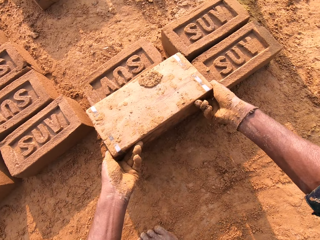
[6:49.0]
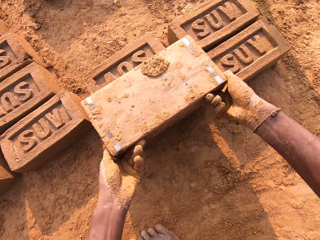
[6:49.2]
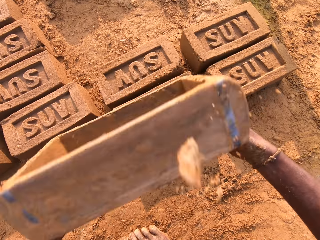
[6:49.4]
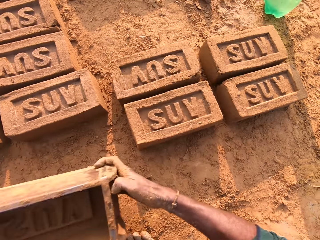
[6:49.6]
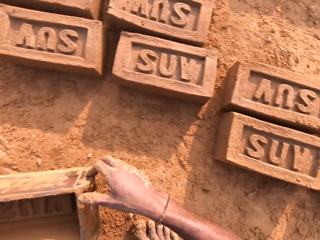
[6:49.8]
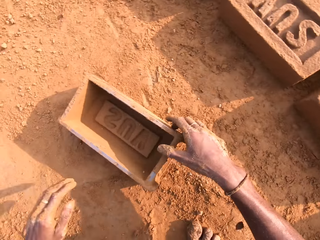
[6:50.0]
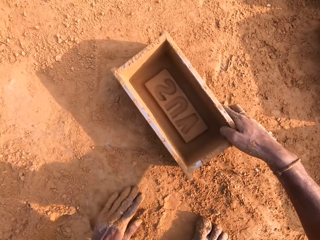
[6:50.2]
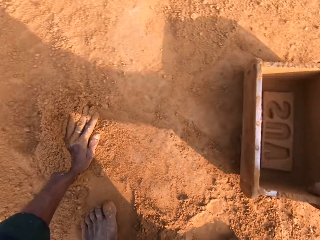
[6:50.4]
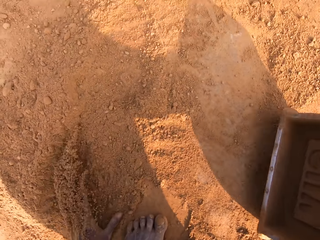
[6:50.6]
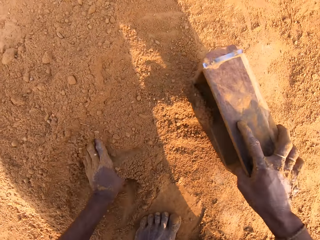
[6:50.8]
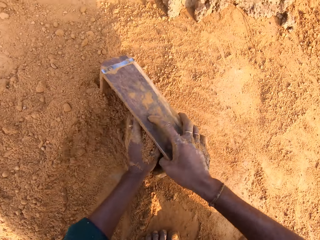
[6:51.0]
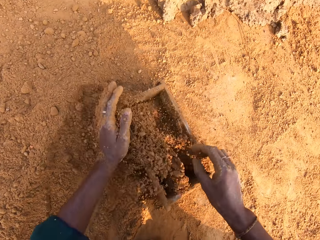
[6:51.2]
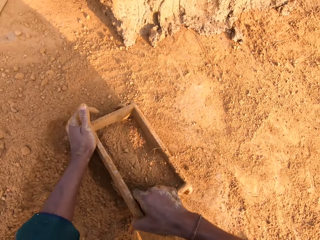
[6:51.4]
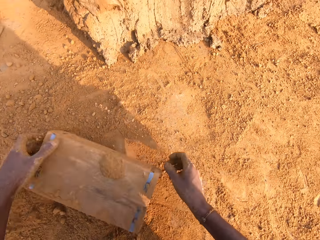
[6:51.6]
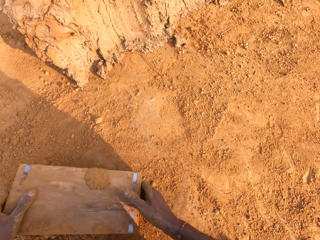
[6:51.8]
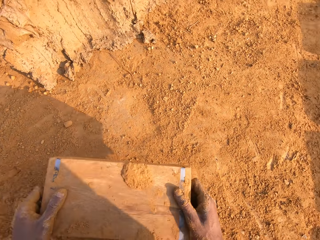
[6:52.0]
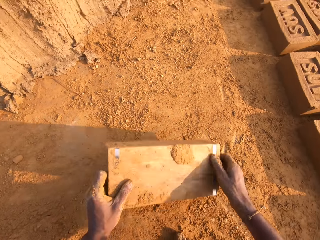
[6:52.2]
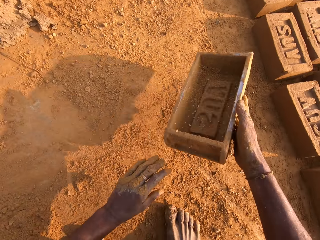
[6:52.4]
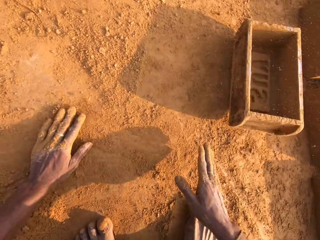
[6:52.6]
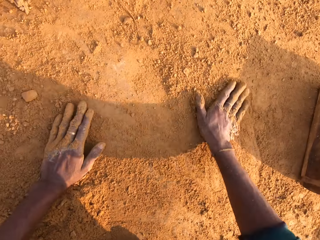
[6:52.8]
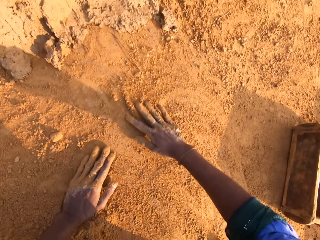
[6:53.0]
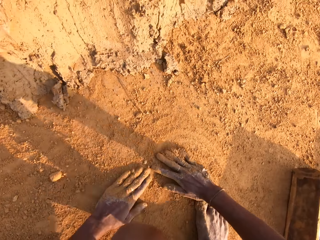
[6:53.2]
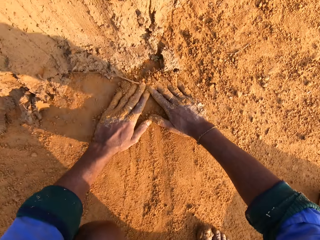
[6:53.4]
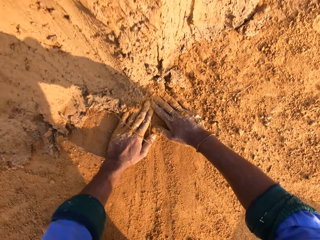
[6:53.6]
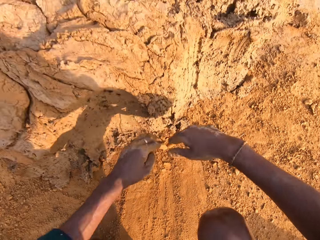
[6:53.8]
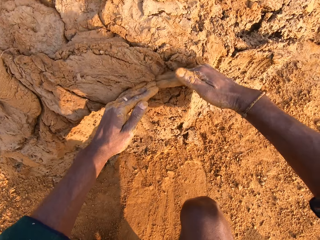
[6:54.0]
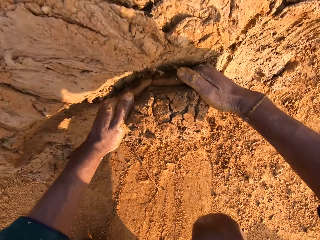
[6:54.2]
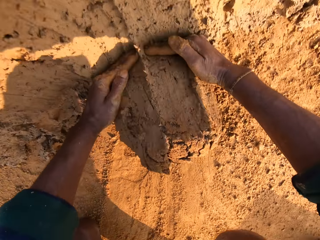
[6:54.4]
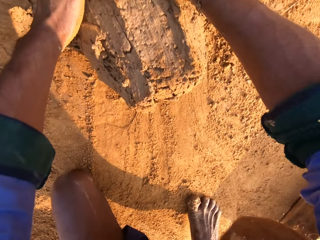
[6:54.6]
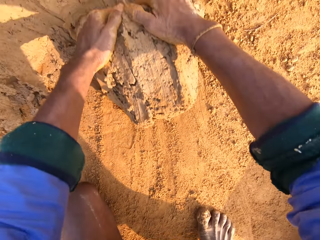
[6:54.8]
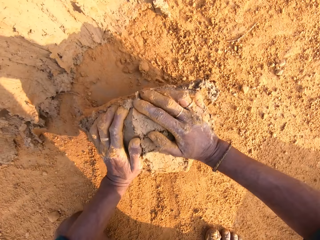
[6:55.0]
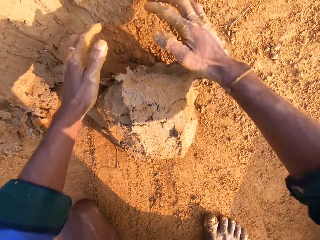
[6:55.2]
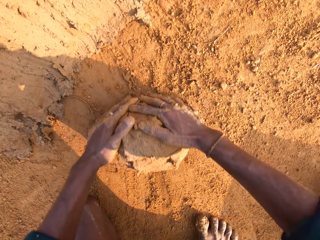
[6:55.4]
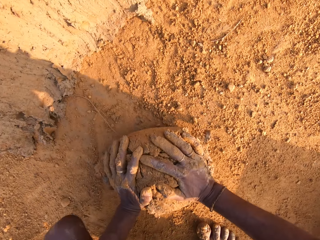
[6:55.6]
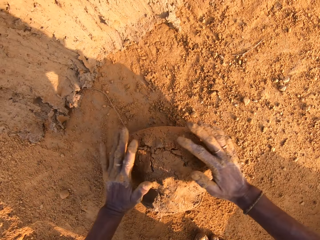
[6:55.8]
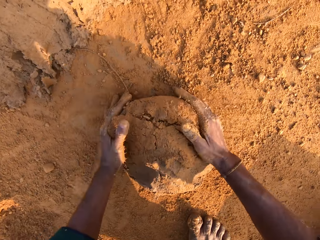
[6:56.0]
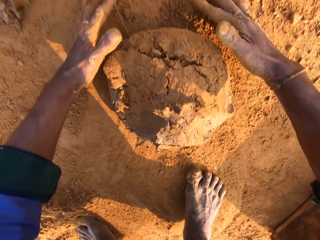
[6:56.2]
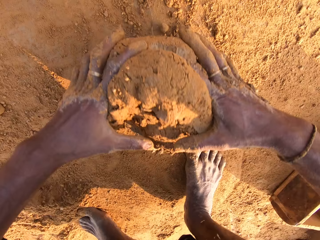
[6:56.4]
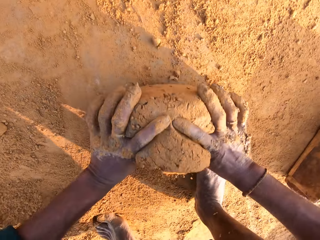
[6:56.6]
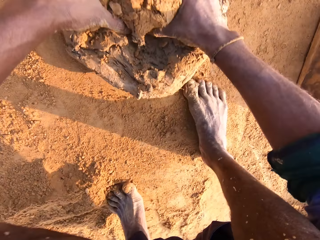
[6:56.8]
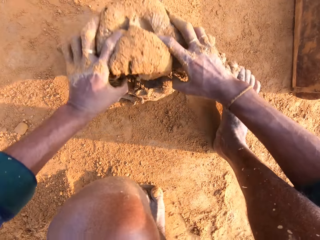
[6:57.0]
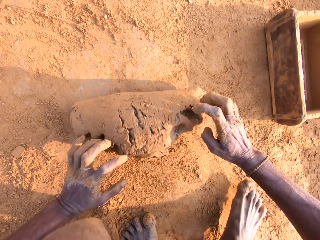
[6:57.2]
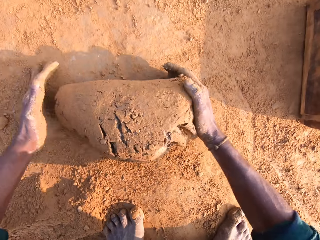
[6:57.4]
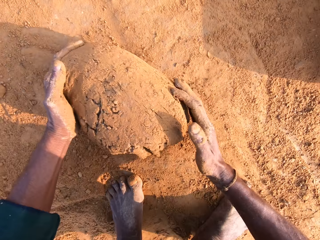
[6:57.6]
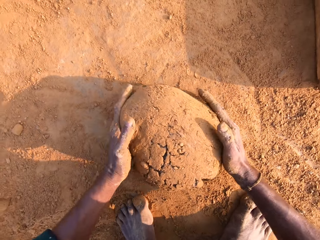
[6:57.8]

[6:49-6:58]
The camera wearer places the wooden box or brick mold on the ground. They rub the left hand on the ground. They put the soil or sand in the brick mold. They scoop the sand on the ground with the wooden box in the right hand. They pour the sand in the wooden box on the ground. They carry the brick mold with both hands. They throw the wooden box on the ground with both hands. They rub both hands on the ground. They cut the clay or mud with both hands. They scoop the mud with both hands. They roll the mud on the ground with both hands.

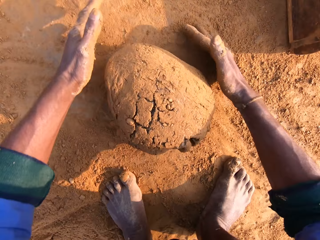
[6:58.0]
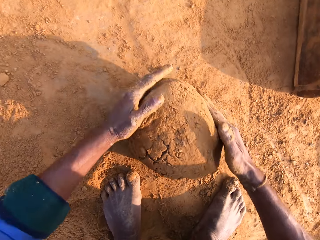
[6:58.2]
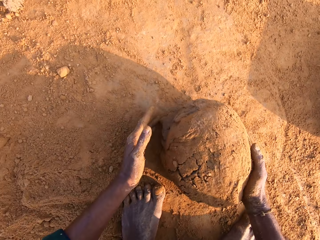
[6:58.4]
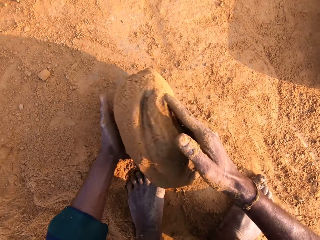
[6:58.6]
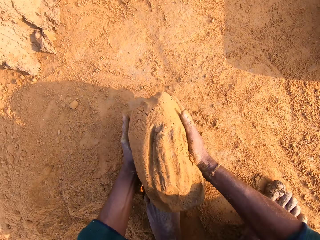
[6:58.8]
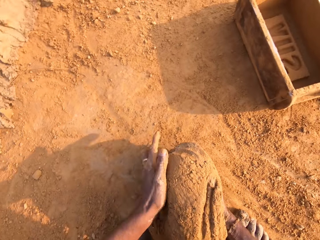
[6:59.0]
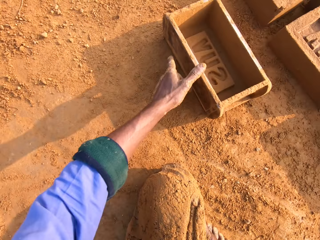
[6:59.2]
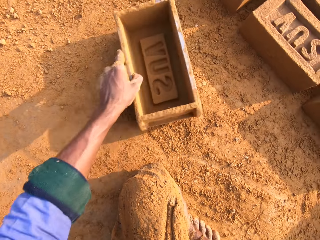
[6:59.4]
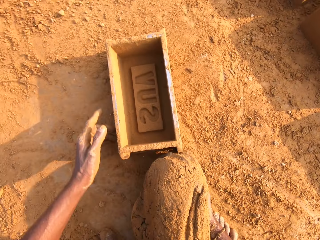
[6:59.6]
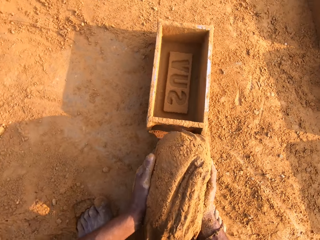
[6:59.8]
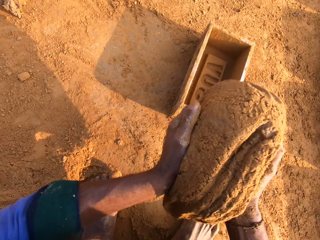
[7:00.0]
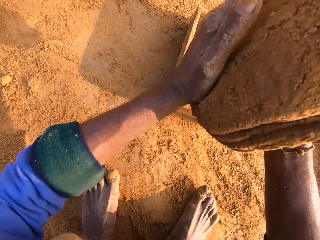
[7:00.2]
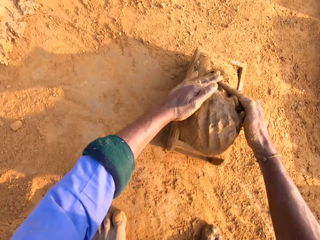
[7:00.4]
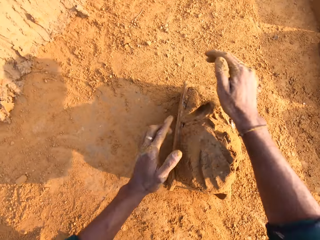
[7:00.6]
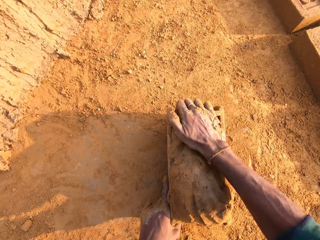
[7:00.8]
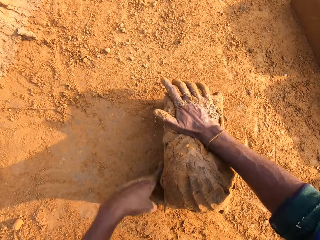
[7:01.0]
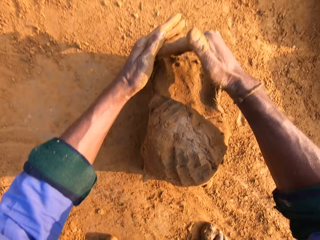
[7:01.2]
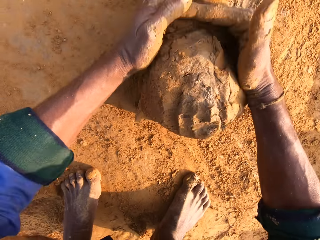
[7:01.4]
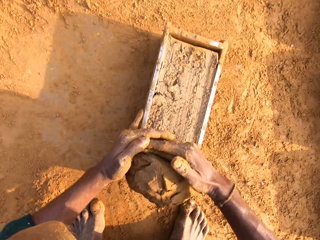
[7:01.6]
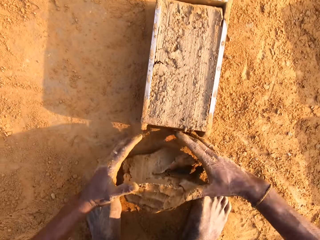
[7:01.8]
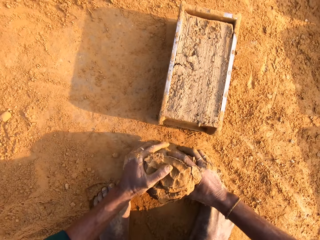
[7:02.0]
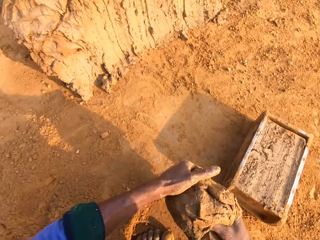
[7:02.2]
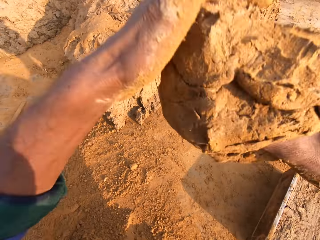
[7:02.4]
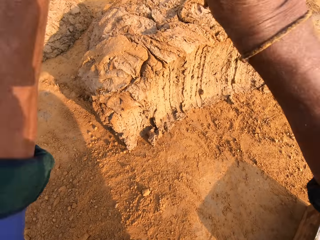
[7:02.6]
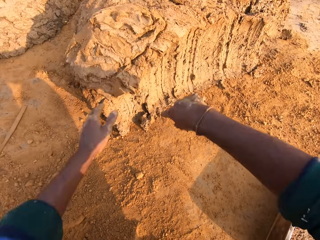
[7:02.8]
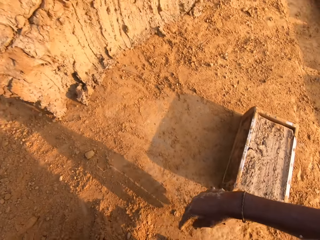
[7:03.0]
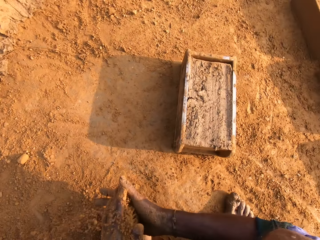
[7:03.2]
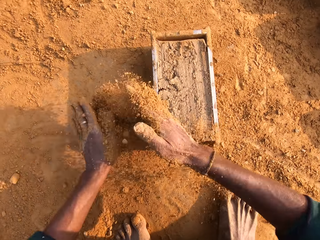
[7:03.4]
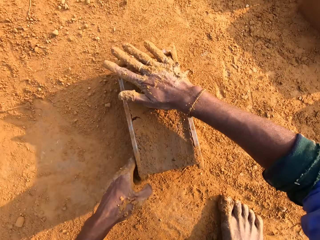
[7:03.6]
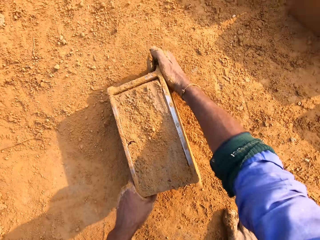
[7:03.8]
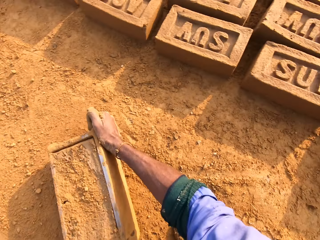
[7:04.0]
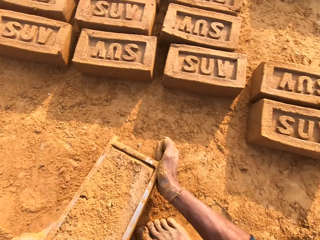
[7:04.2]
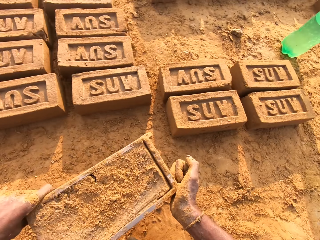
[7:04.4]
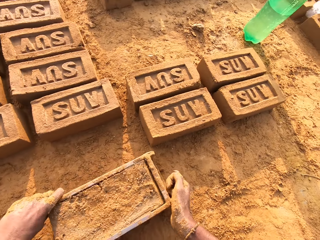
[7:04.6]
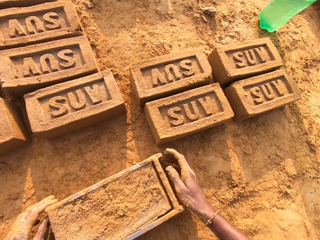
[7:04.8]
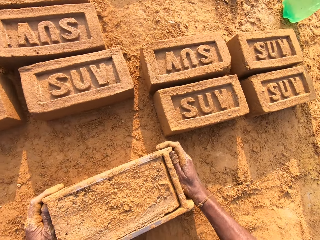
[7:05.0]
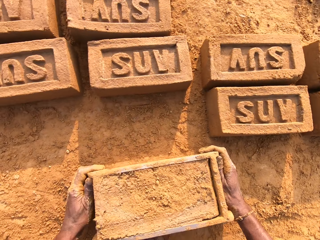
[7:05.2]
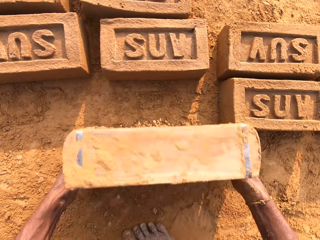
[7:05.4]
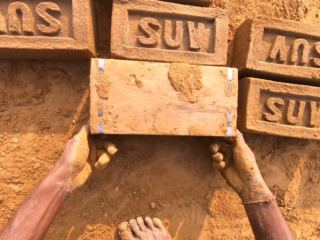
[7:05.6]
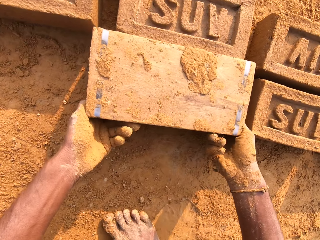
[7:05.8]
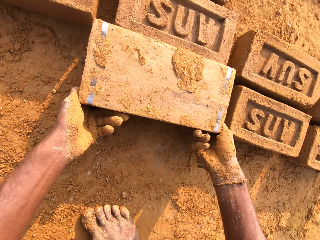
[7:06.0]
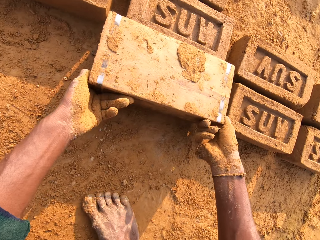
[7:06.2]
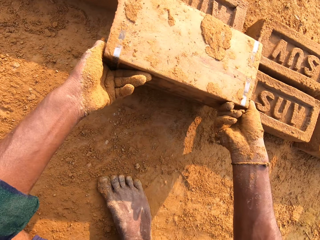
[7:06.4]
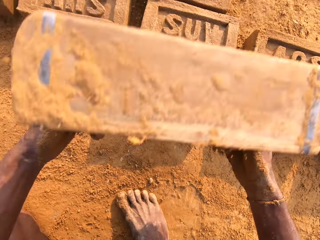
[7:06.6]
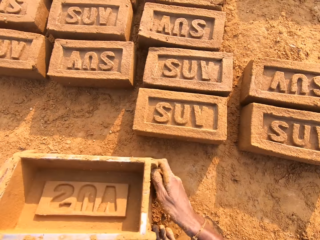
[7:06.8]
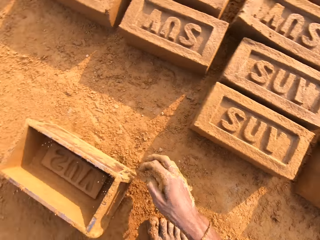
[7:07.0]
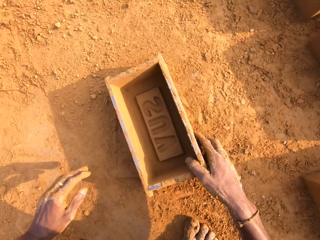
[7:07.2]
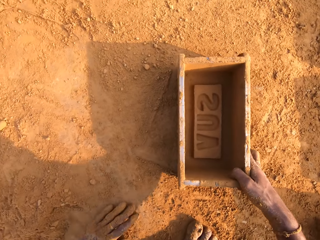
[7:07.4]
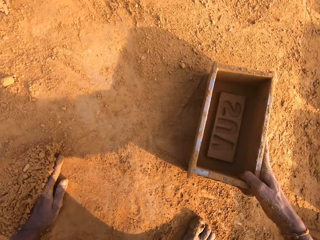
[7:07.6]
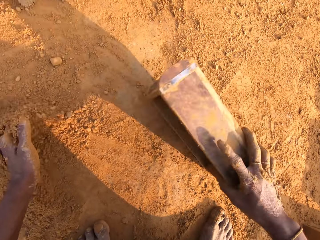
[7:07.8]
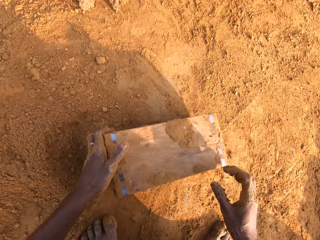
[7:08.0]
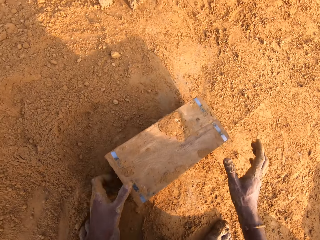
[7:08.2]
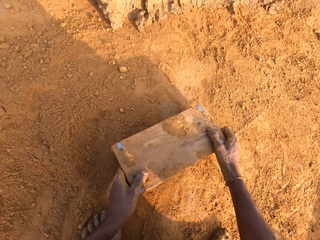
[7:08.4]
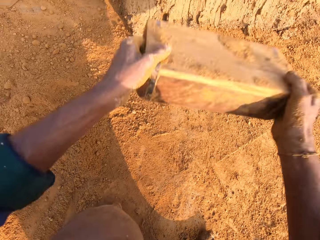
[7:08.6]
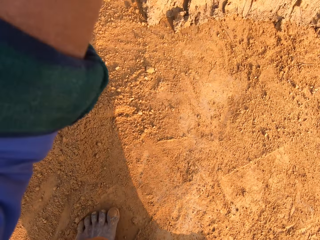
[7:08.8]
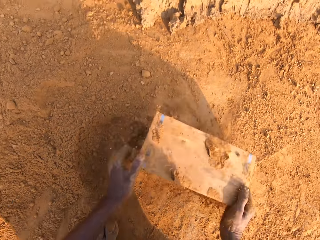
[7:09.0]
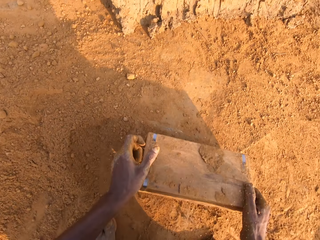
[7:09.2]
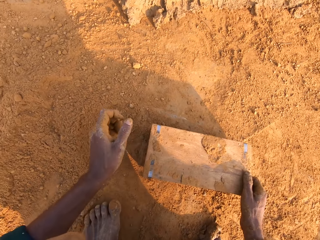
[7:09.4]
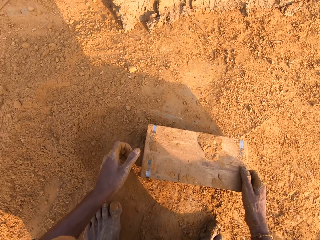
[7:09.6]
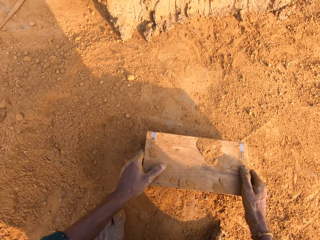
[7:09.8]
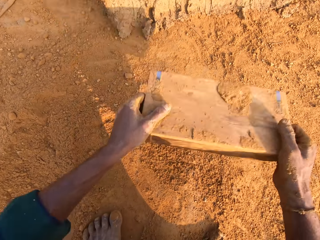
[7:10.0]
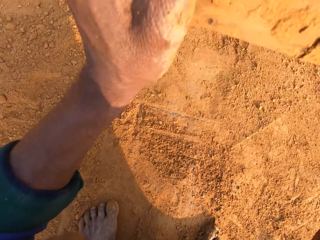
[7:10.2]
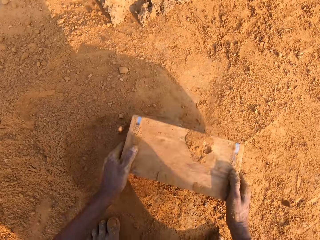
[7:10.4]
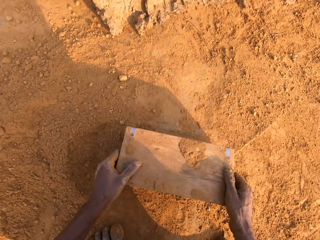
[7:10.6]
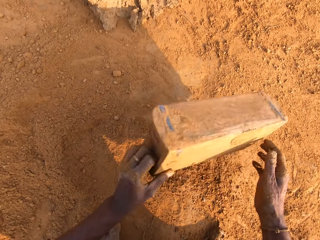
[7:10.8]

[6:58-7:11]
The camera wearer carries the clay with the right hand. They pull the brick mold with the left hand. They put molding clay in the brick mold. They remove extra molding clay from the brick mold. They pick the clay with both hands and drop the clay on the ground. They pick the soil with the left hand. They pour the soil on the clay. They carry the brick mold with both hands. They drop the brick mold on the ground. They drop the brick on the ground. They flip the brick mold on the ground. They carry the brick mold with both hands. They remove the brick from the brick mold. They drop the brick mold on the ground. They rub the left hand on the soil. They carry the brick mold with both hands. They drop the brick mold on the ground.
